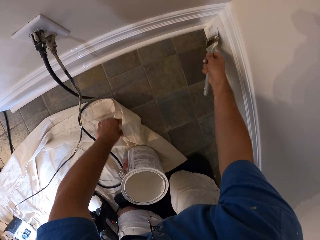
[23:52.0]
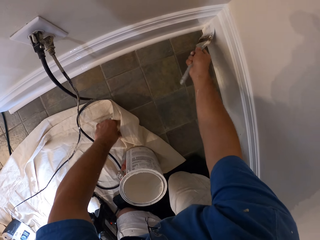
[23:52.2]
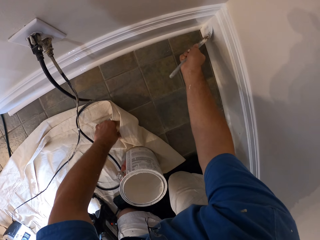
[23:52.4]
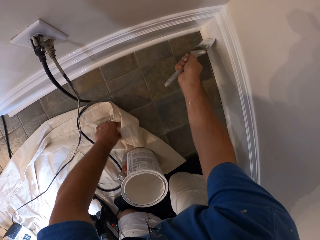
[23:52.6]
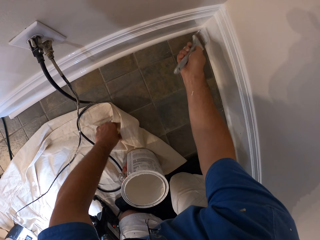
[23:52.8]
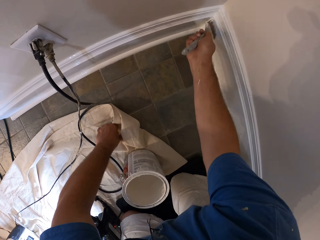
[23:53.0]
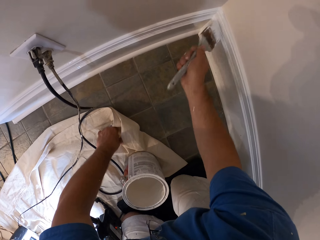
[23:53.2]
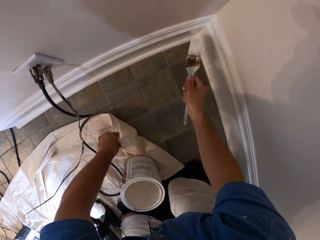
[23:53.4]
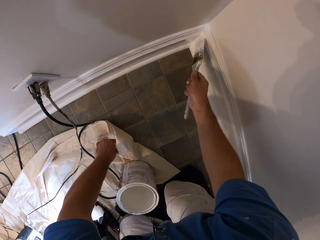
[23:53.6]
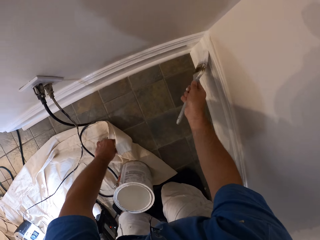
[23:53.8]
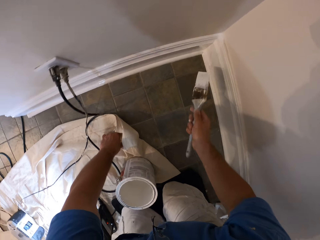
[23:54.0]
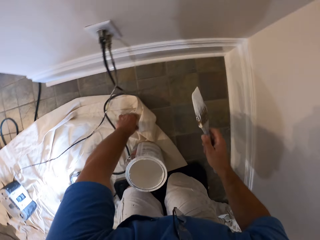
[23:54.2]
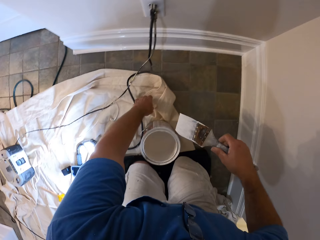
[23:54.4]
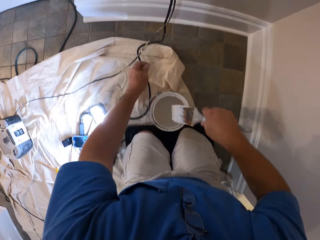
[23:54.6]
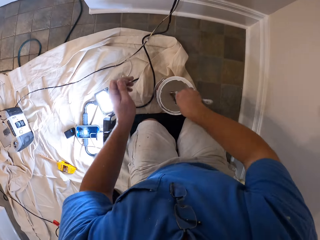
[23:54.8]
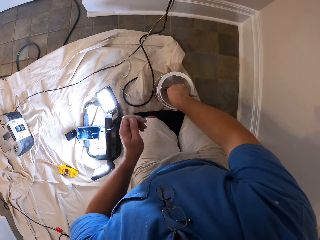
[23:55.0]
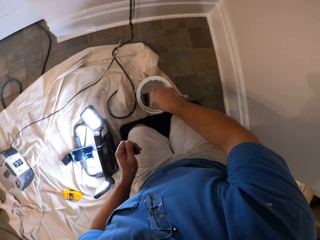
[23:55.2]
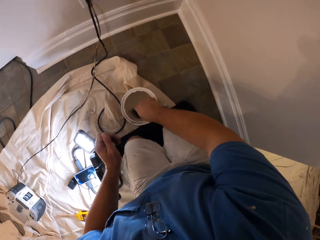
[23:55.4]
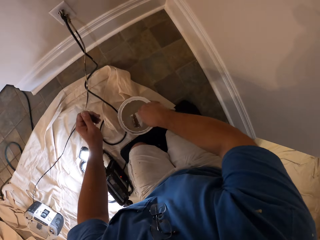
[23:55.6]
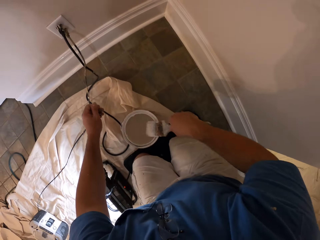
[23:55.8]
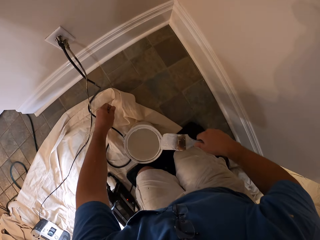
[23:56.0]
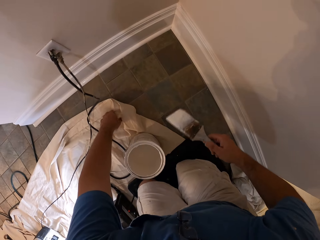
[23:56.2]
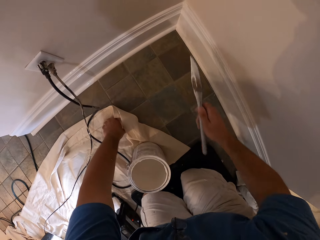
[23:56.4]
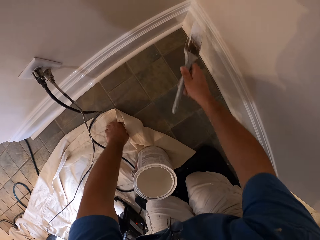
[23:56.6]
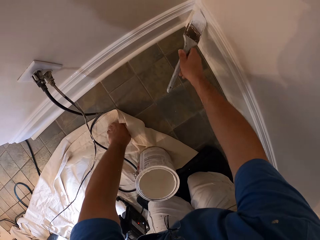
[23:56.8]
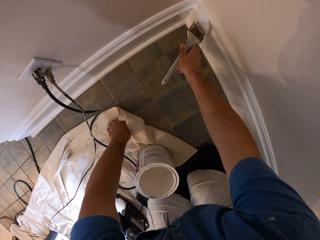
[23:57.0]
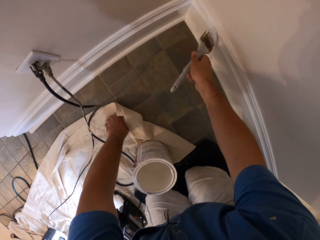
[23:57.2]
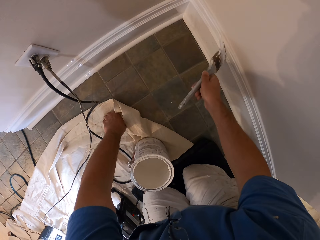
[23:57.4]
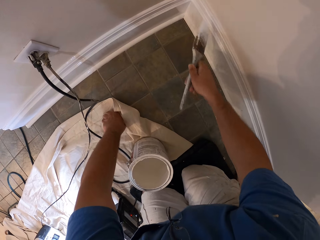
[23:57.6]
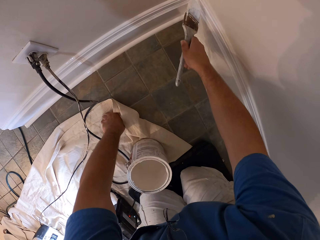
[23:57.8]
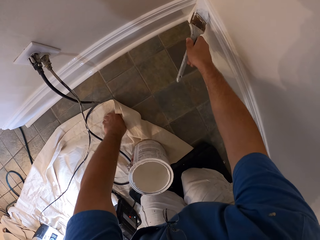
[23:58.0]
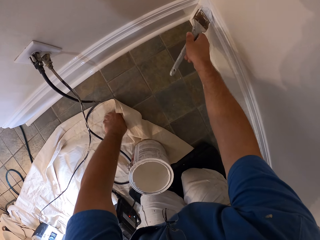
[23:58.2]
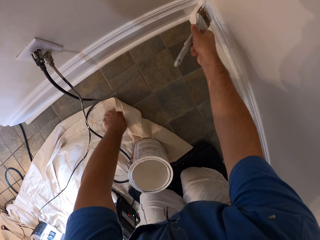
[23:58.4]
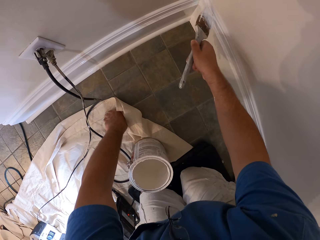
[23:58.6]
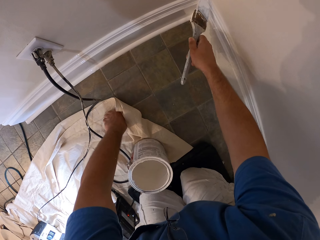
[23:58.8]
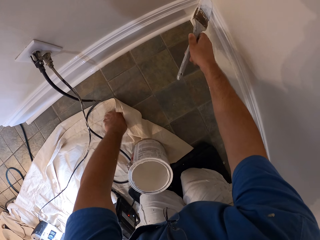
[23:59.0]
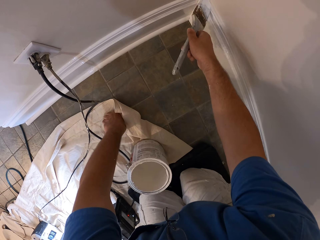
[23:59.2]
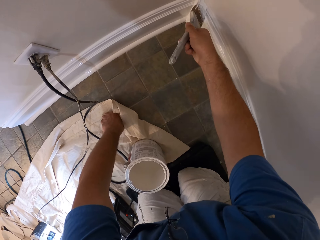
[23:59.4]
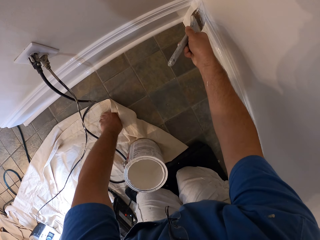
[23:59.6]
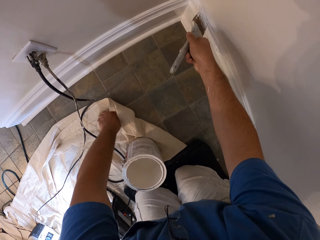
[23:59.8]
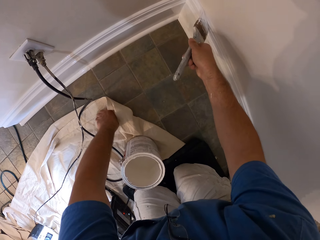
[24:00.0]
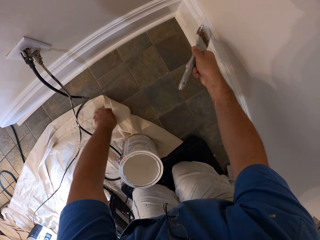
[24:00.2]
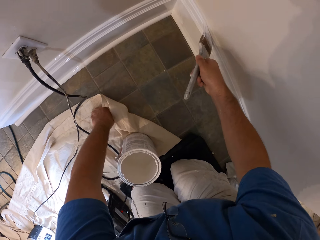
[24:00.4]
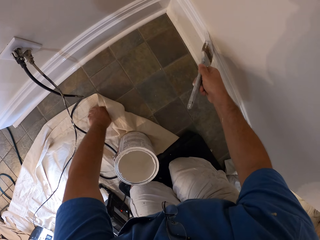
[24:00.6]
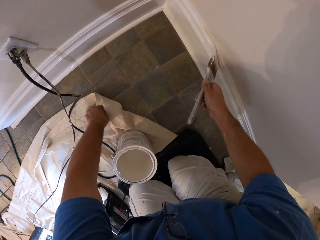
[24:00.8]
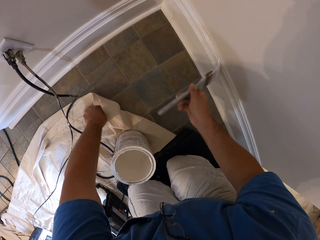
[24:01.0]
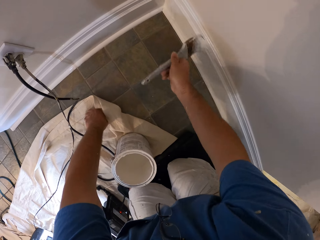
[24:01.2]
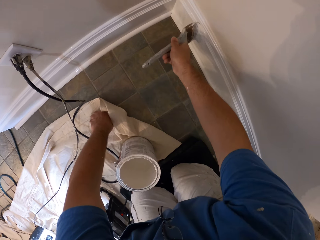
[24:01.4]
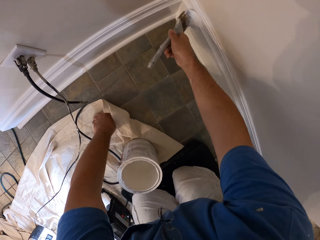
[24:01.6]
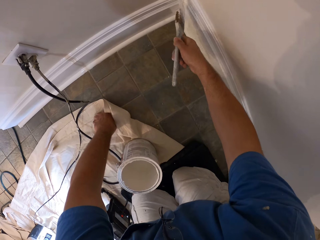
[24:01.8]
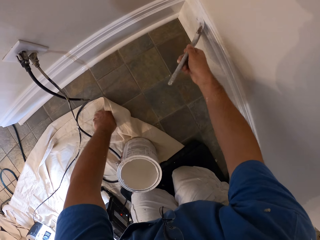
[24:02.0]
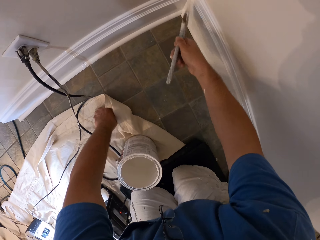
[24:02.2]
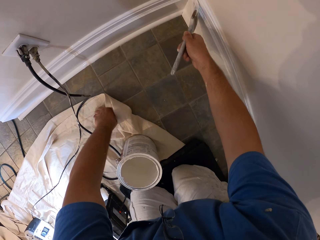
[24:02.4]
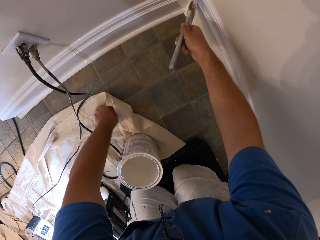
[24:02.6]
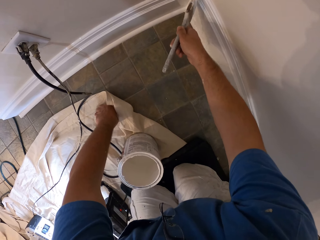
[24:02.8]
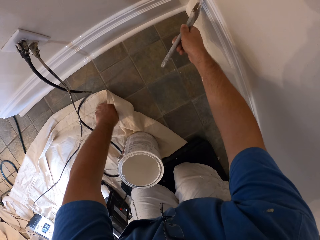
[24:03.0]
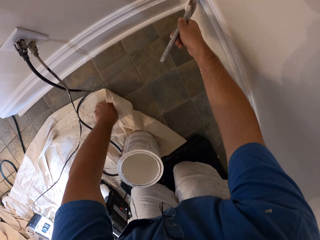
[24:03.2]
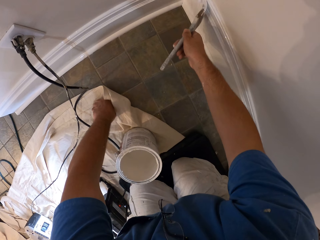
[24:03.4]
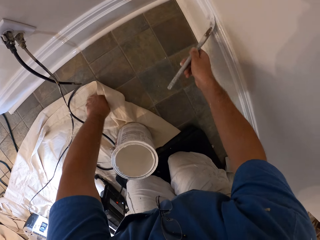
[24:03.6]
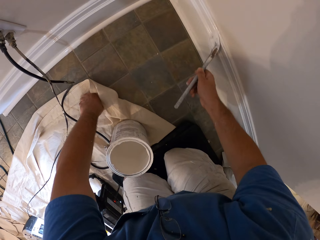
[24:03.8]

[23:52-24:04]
The camera wearer dips the paint brush in the bucket of paint. They clean the paint brush with the top of the bucket of paint. They paint the baseboard with the paint brush.

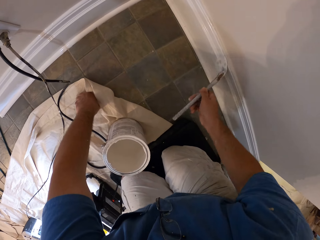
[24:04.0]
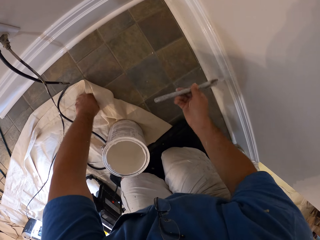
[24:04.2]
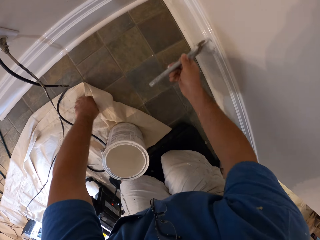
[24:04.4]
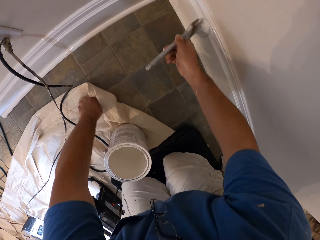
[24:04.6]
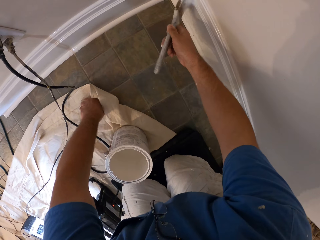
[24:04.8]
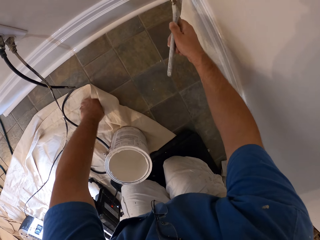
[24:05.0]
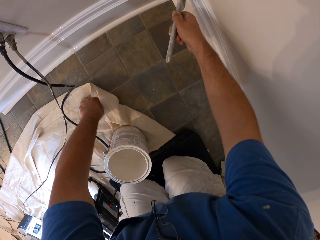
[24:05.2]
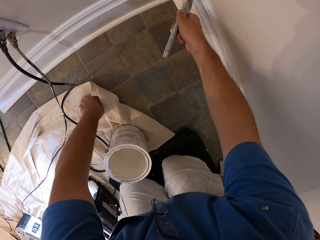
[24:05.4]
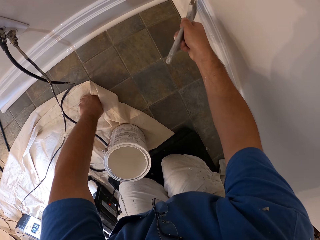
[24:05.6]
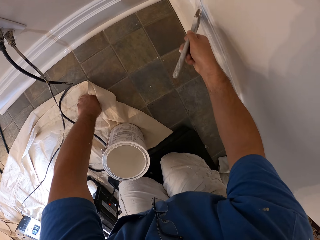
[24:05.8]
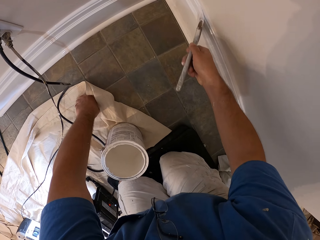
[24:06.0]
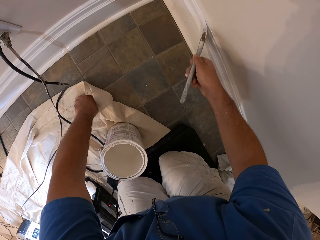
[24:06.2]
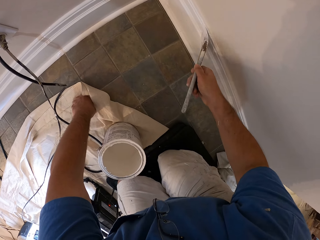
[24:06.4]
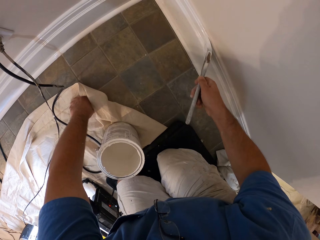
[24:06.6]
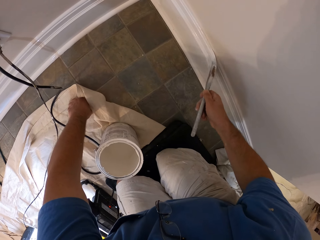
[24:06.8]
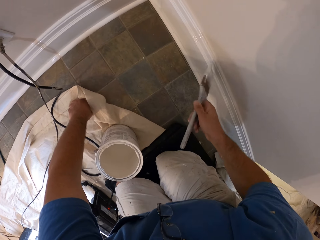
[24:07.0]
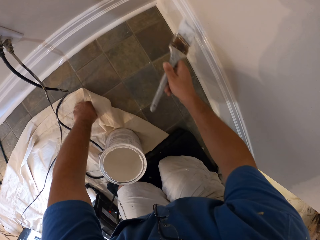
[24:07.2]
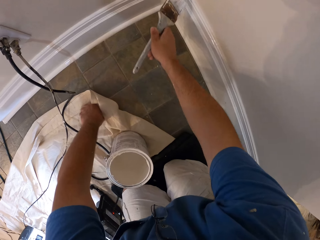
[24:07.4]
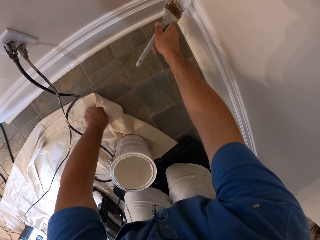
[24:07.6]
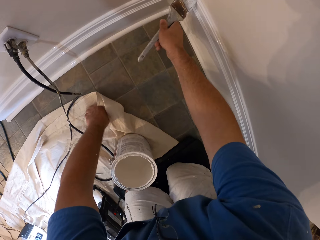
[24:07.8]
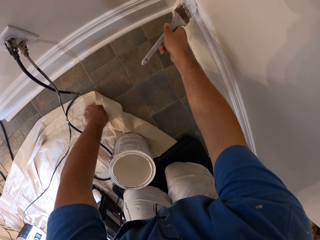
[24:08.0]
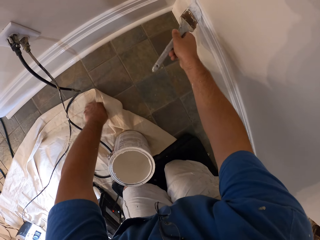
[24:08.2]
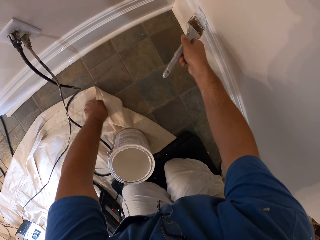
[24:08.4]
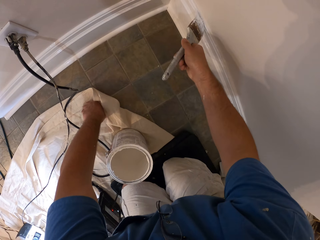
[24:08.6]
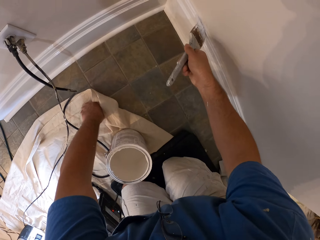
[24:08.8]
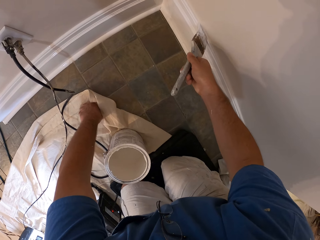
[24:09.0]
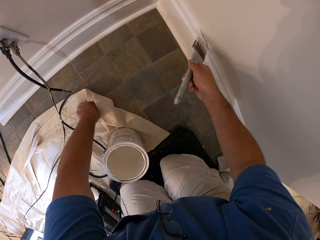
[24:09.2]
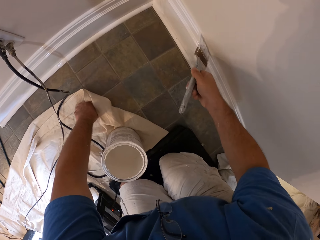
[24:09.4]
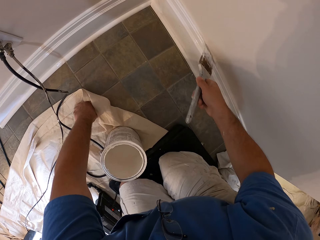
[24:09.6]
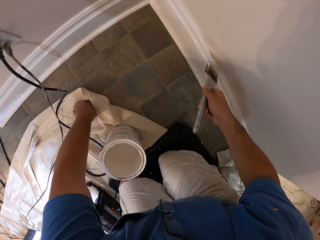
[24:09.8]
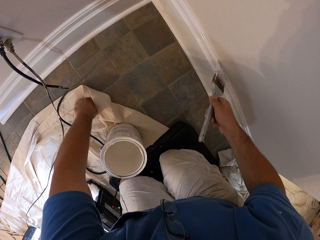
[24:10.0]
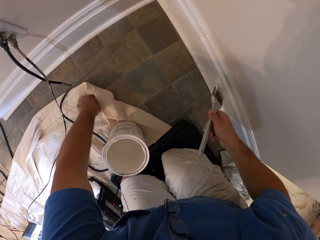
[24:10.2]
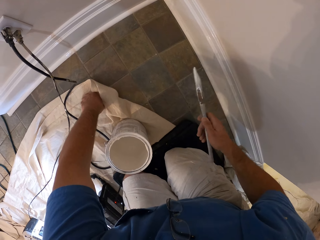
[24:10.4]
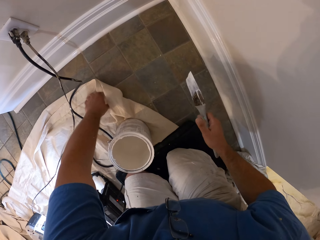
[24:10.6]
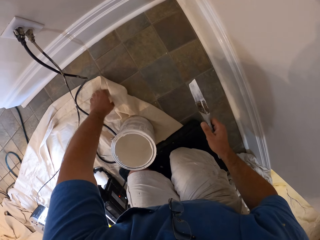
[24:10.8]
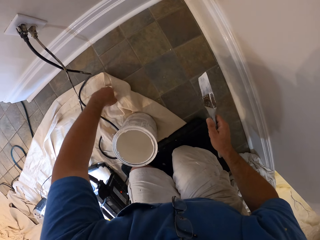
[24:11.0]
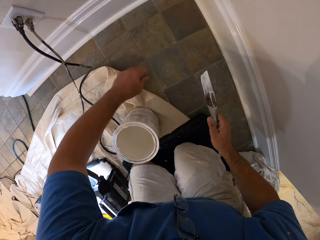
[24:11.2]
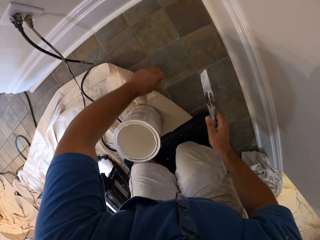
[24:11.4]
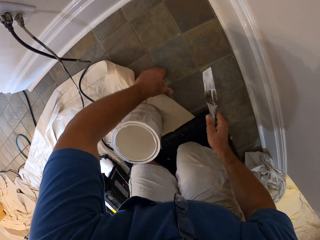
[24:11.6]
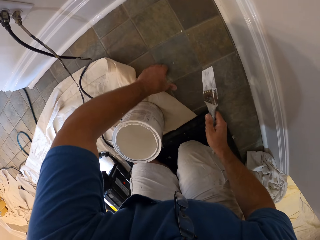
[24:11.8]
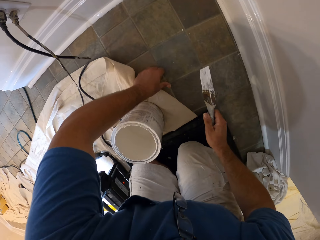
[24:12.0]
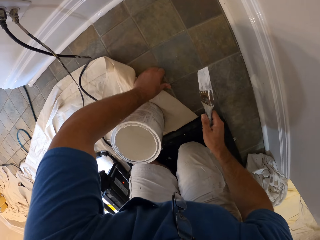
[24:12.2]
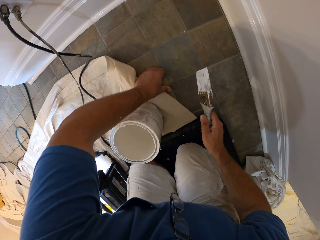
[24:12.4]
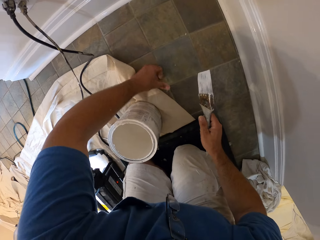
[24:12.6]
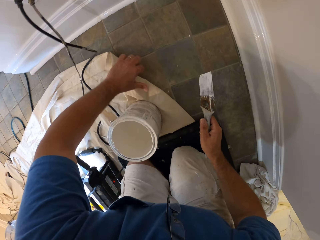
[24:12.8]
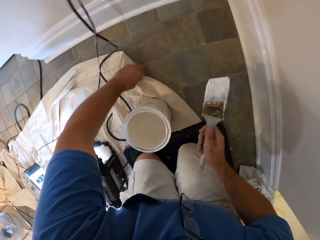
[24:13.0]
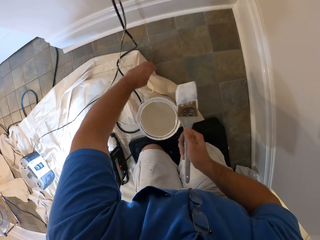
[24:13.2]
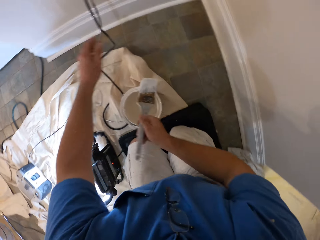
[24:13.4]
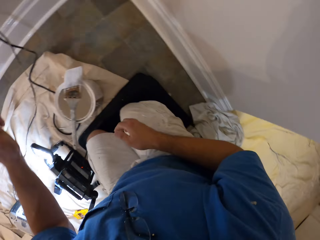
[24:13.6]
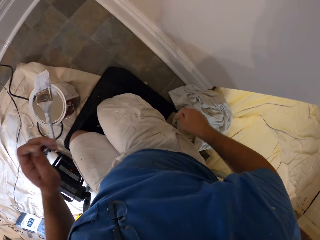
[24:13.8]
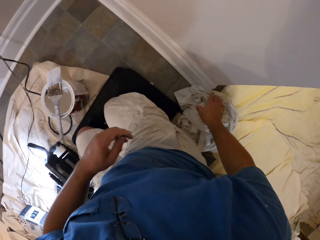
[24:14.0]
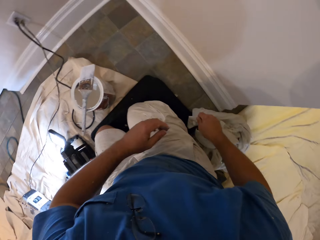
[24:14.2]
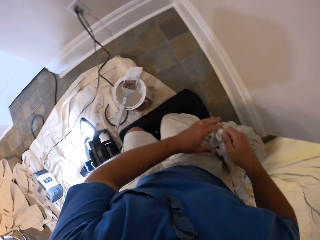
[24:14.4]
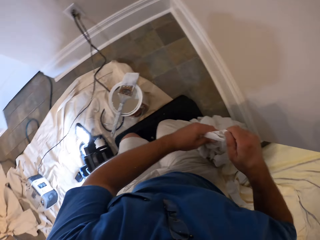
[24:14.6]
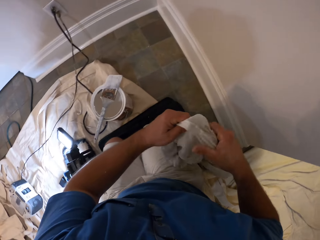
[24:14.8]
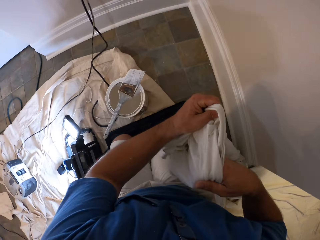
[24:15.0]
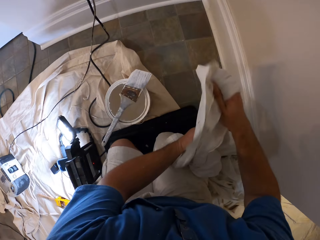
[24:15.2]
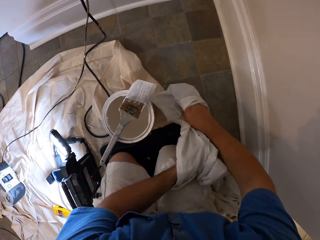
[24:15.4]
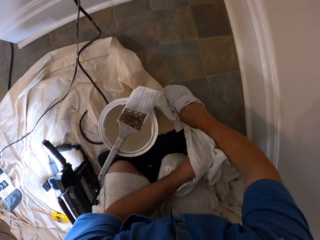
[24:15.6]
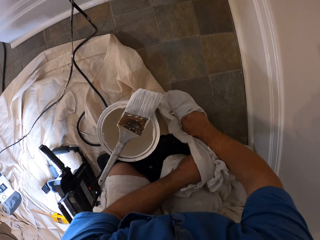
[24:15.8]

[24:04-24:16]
The camera wearer cleans paint from the floor with his thumb. He cleans his finger on the cloth on the floor. He drops the paint brush on the bucket of paint. He picks up the other cloth from the floor.
